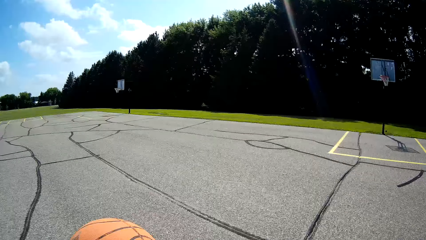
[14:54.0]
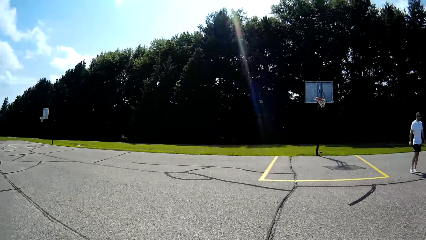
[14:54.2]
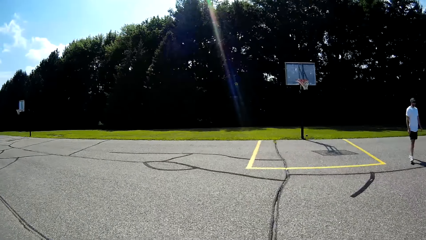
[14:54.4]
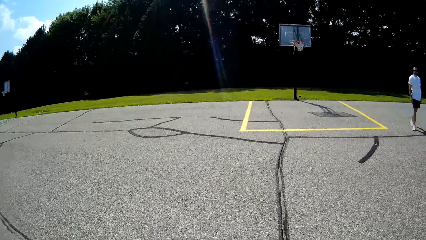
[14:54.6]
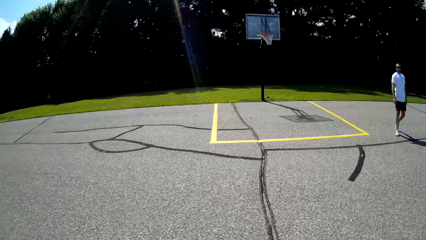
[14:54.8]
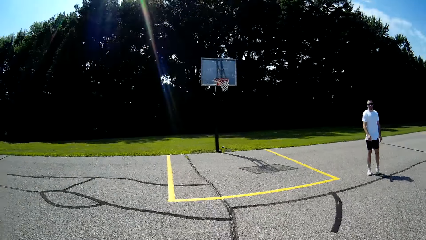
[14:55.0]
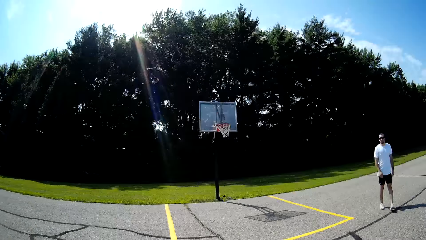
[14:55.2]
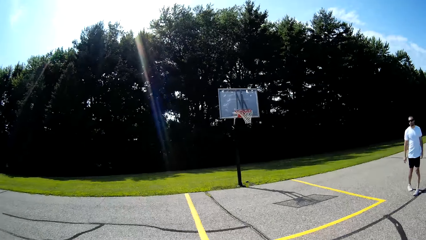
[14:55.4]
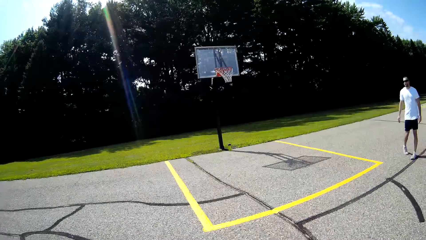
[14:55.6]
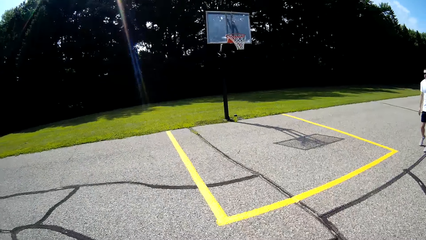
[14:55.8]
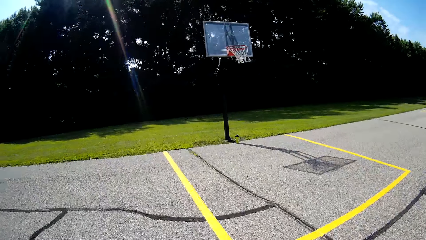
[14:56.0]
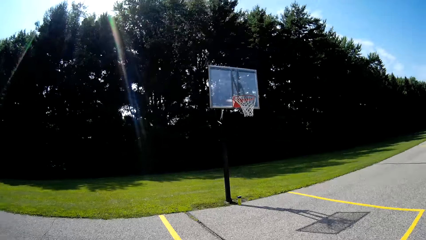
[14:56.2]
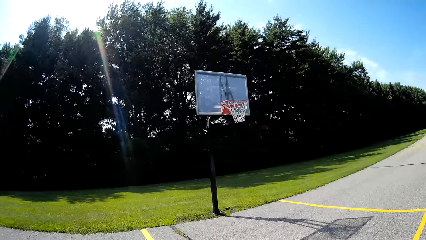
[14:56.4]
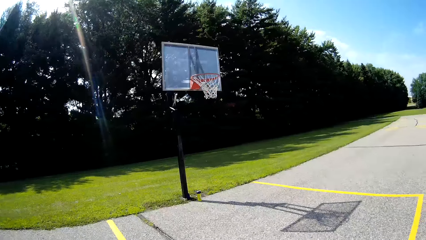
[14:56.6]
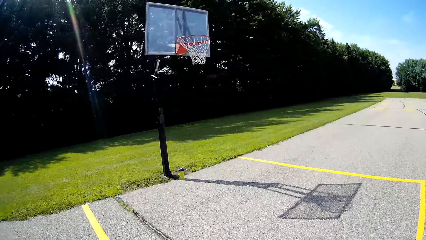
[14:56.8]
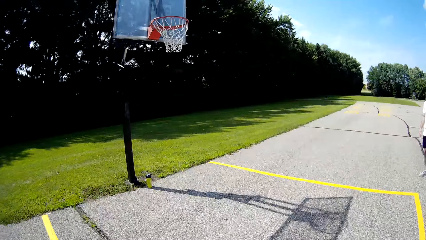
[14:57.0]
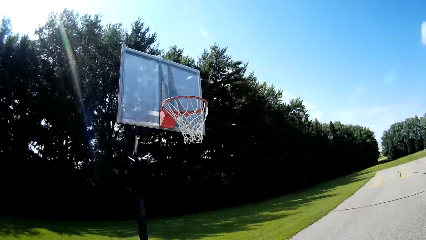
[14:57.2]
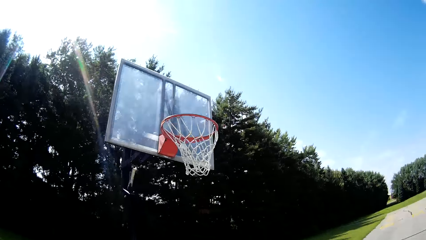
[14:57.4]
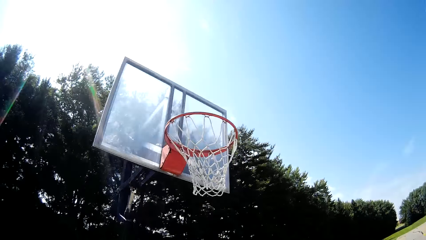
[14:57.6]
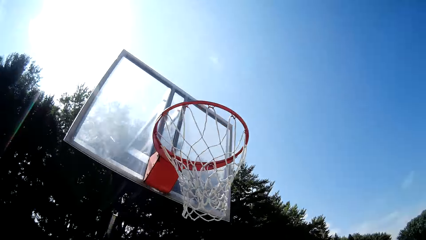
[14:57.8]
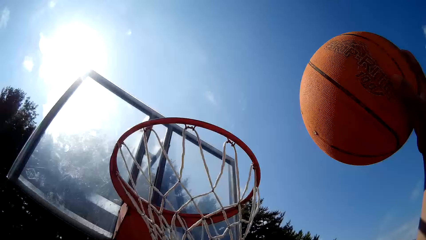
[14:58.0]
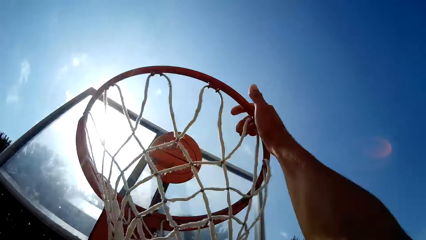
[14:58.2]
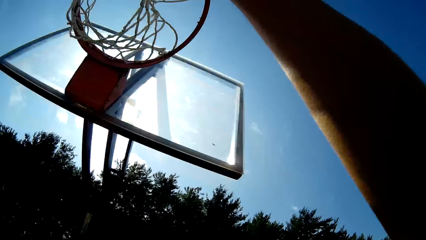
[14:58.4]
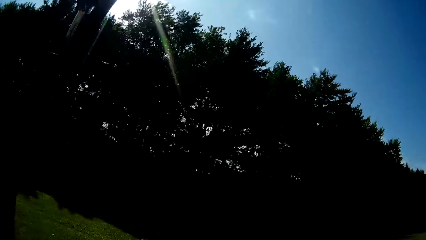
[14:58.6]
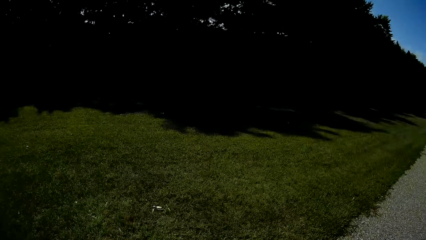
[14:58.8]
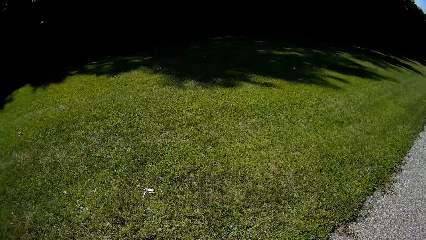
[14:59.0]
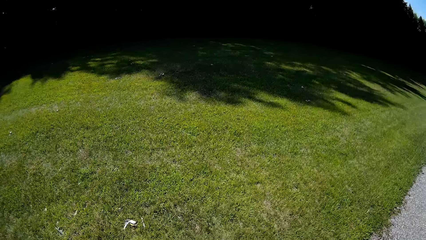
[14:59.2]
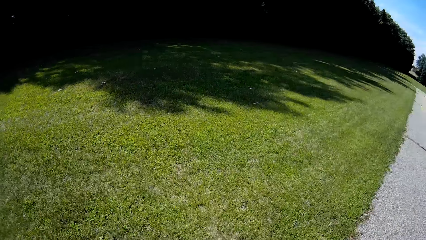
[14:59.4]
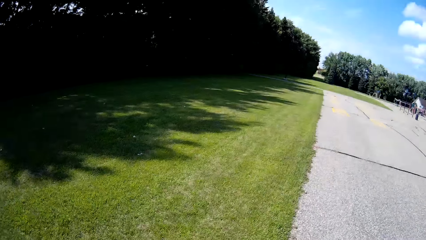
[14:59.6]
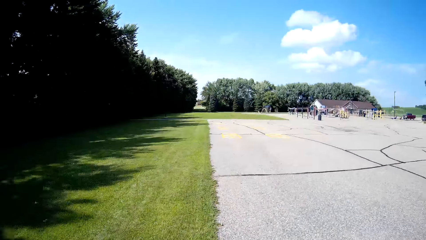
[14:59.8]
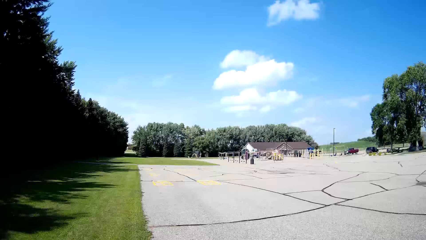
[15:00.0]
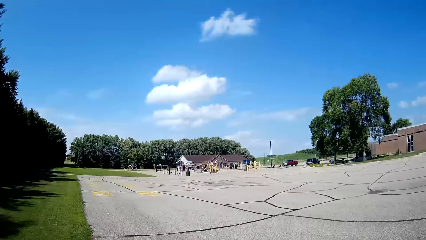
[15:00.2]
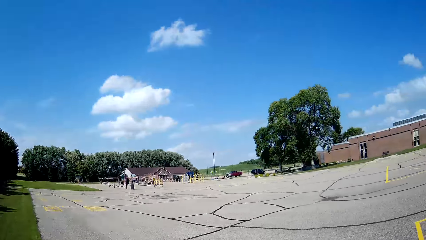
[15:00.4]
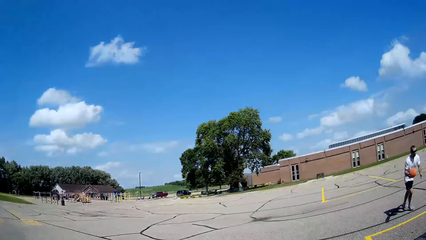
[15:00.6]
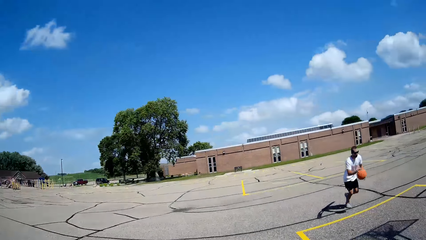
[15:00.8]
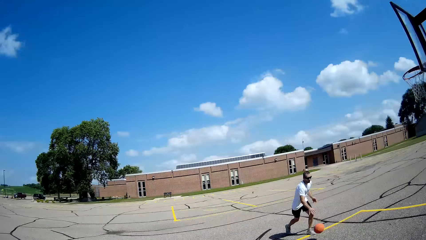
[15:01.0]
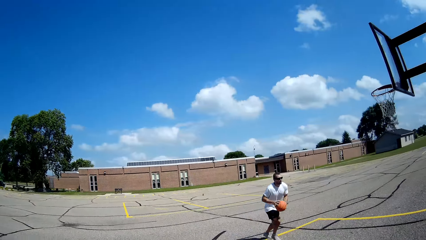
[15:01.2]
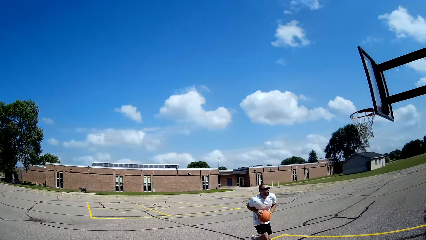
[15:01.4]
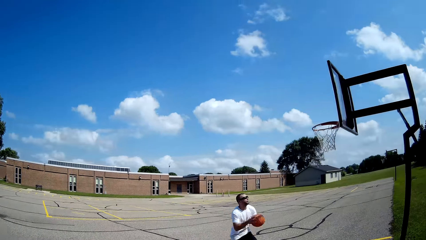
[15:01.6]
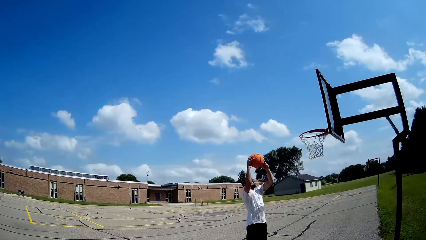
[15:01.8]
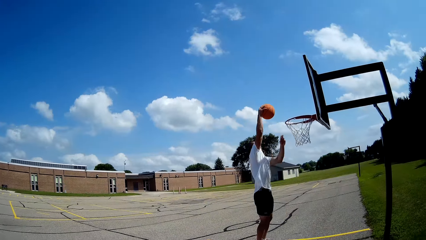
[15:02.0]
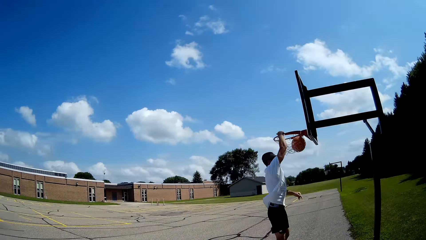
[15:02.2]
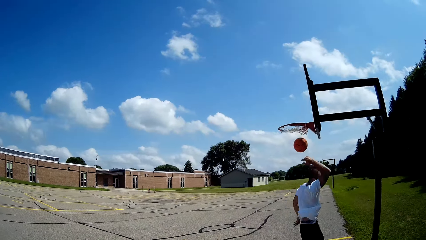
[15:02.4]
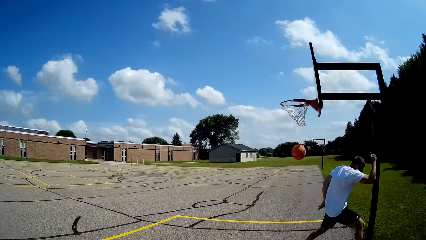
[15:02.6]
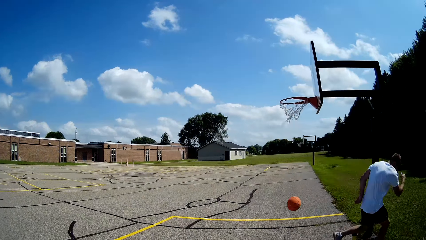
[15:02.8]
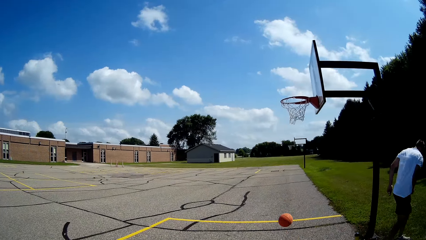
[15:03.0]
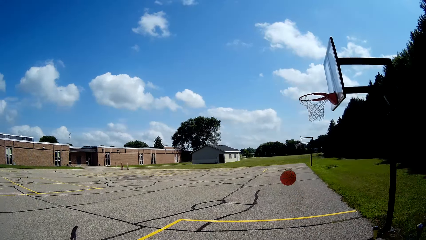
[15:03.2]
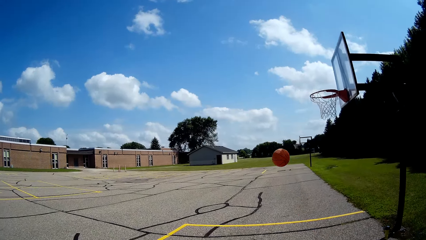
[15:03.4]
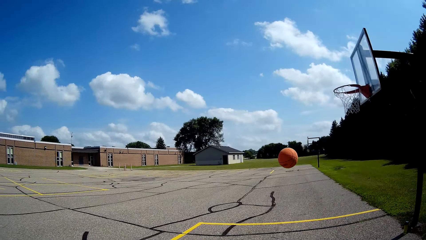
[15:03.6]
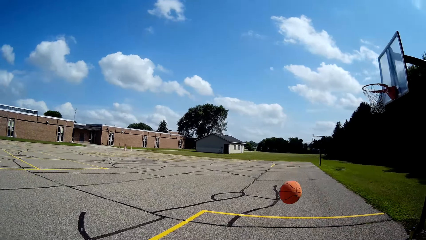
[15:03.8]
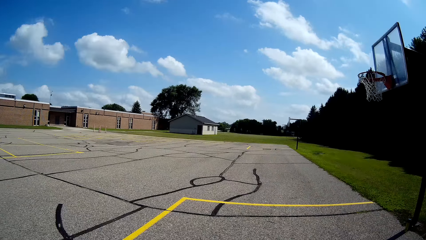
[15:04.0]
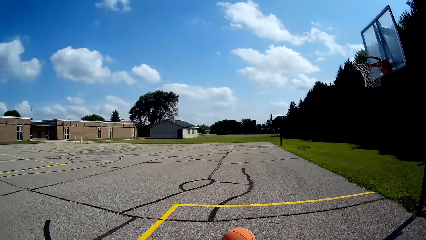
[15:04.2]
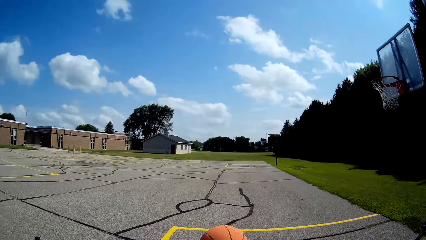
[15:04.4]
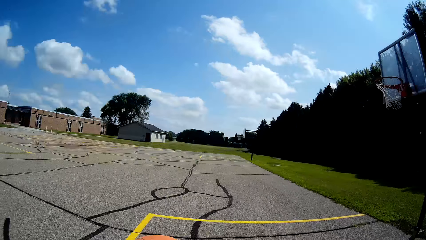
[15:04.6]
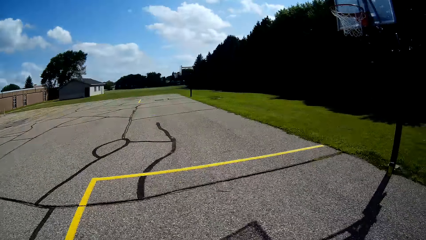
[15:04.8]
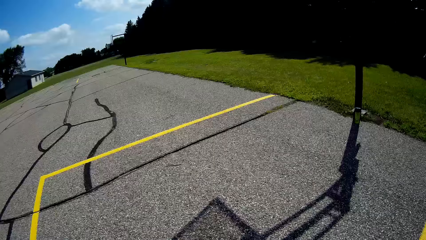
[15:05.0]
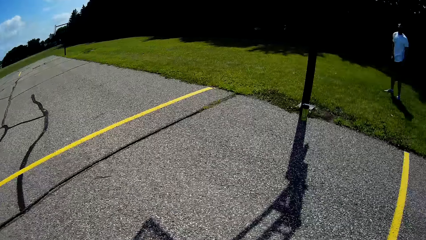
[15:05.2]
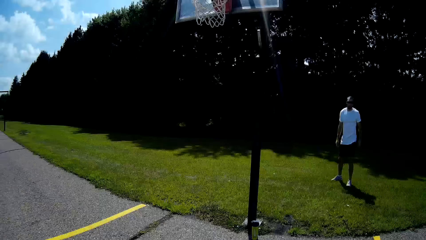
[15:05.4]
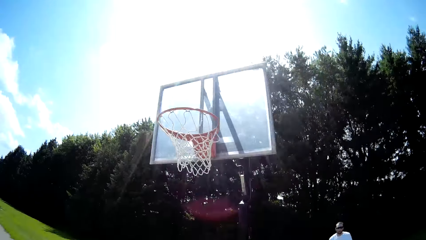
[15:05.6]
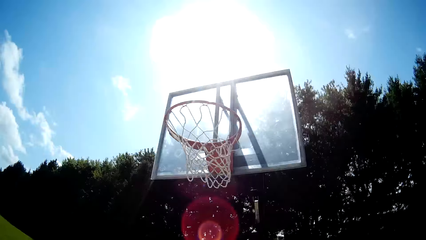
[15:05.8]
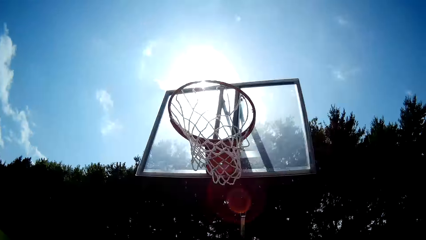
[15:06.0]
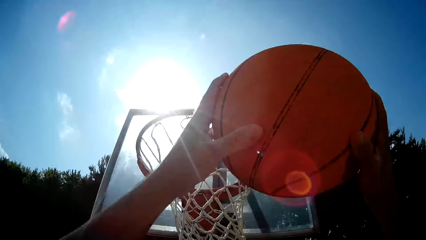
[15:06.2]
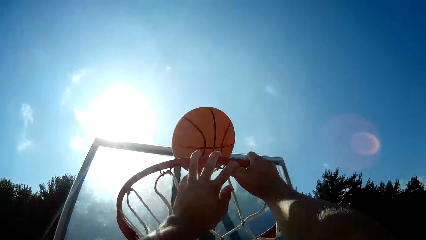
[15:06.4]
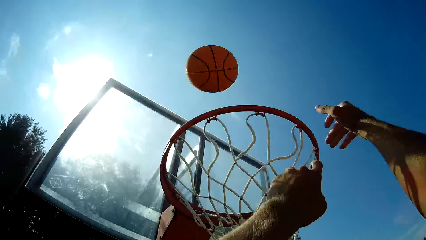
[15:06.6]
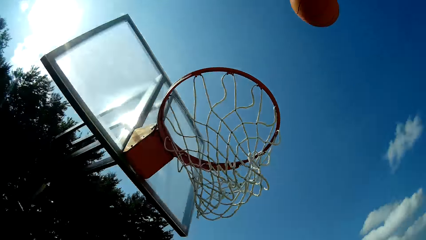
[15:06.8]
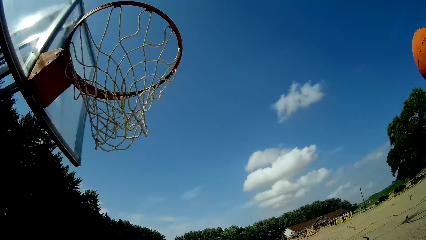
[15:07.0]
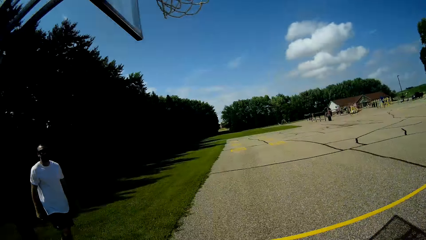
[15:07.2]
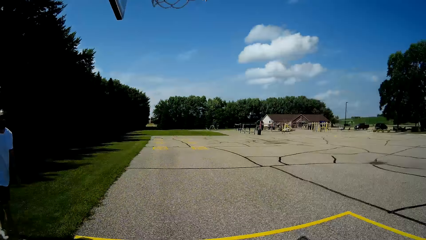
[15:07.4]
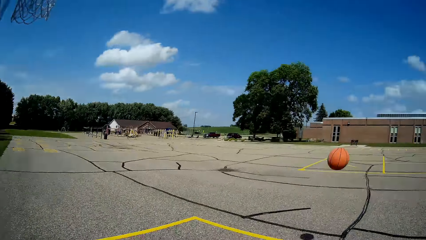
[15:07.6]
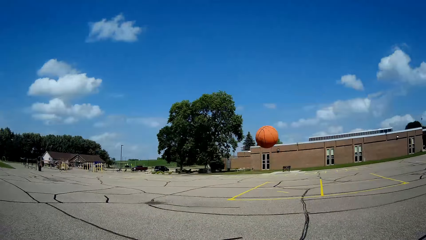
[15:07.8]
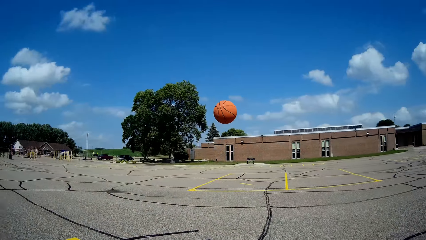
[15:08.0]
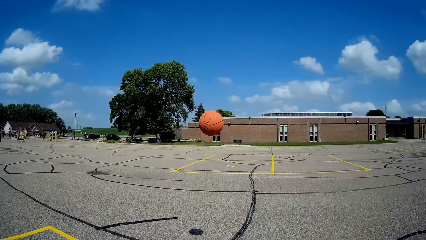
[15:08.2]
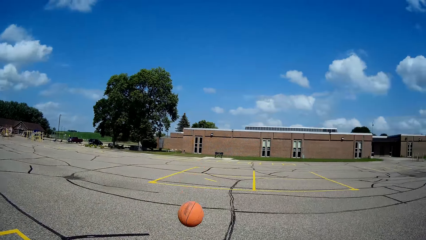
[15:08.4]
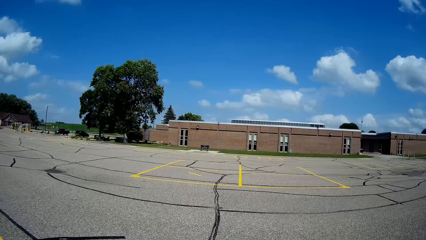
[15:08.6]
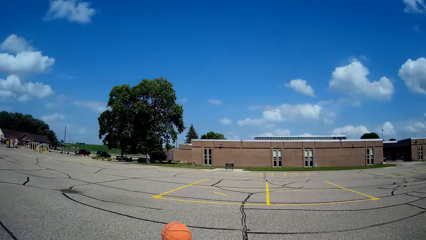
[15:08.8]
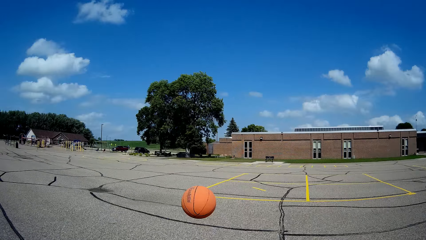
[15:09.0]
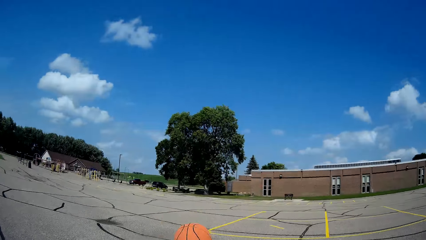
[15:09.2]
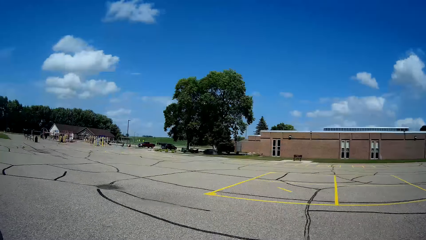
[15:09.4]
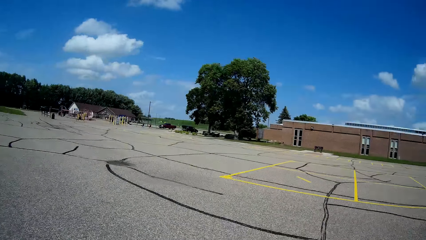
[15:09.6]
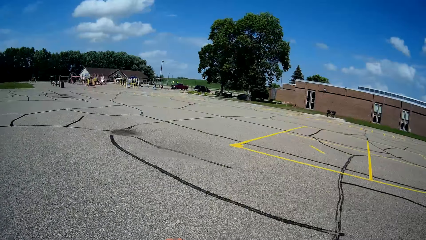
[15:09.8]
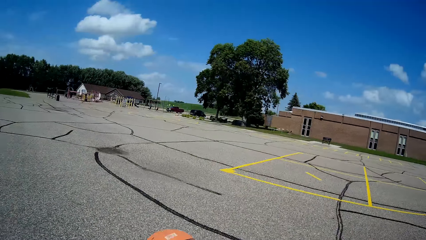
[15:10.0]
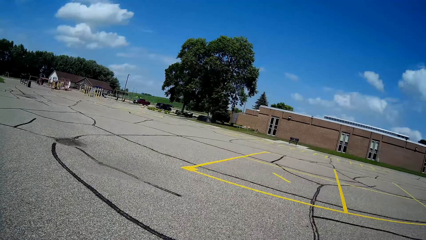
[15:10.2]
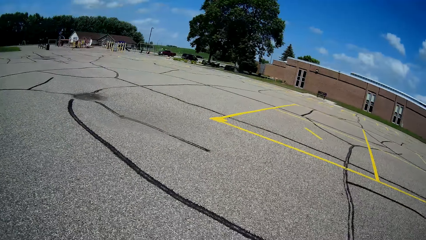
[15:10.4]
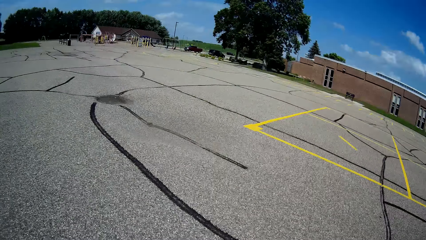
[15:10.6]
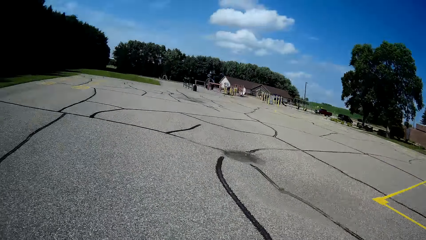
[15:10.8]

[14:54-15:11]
The camera wearer runs around. A person walks. The camera wearer runs around. They throw a basketball to a basketball net. They hold the basketball rim. They look down. They look around. They look at the person. They look around again. The person dribbles the basketball, runs, holds the basketball, jumps, and throws the basketball to the basketball net. The person jumps down and walks. The camera wearer runs around. They catch a ball. They look around. They throw the basketball to the basketball net. They look around. They walk towards the ball. They run around. They pick up the ball.
